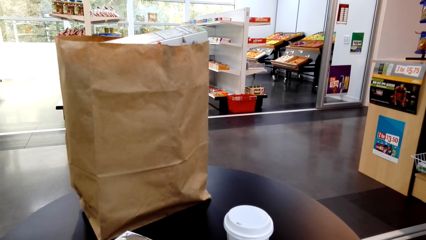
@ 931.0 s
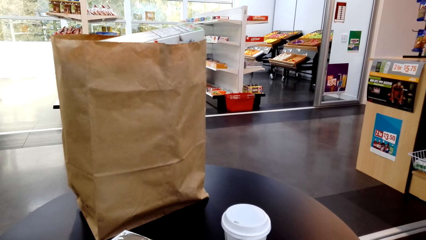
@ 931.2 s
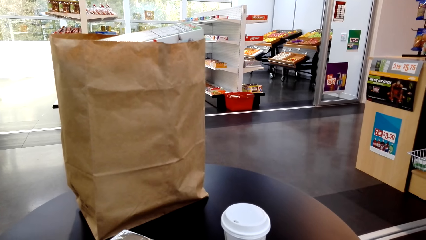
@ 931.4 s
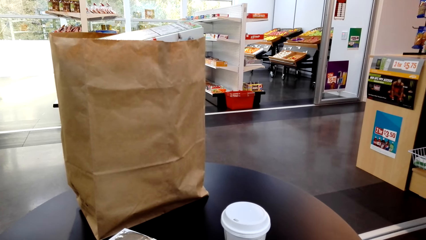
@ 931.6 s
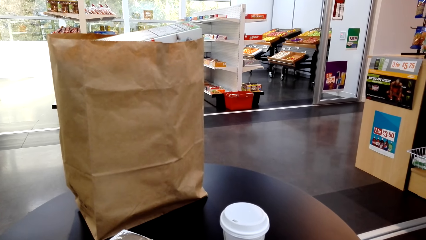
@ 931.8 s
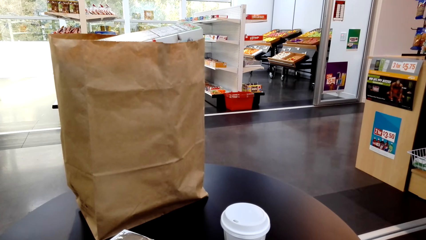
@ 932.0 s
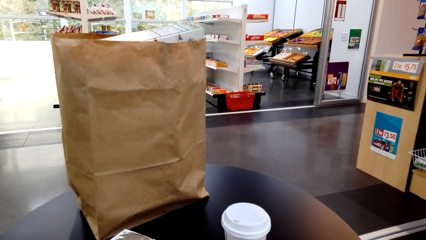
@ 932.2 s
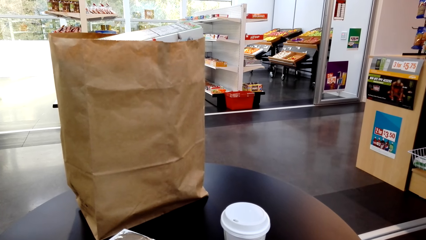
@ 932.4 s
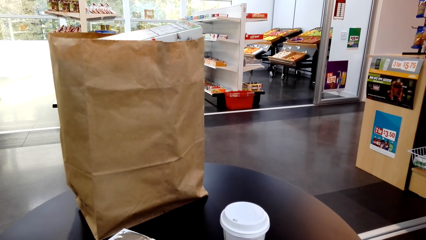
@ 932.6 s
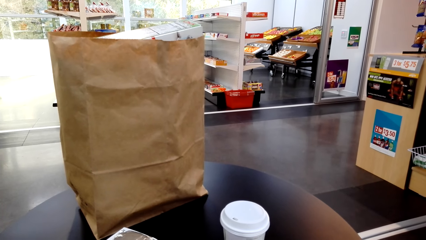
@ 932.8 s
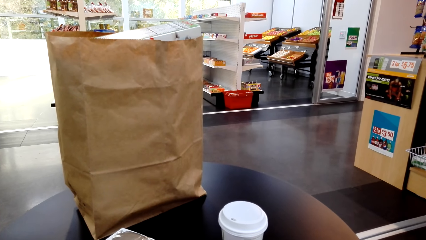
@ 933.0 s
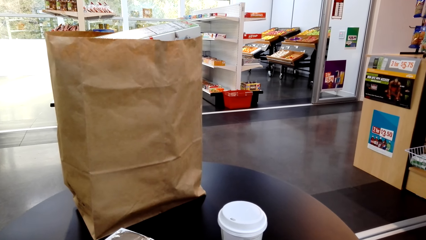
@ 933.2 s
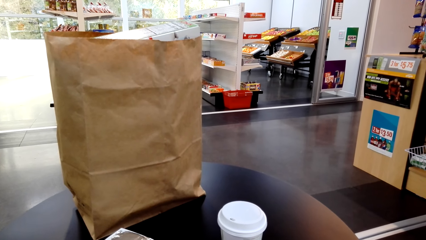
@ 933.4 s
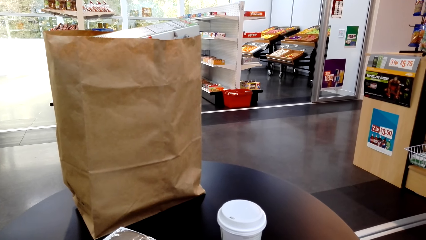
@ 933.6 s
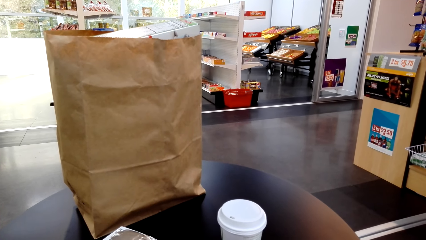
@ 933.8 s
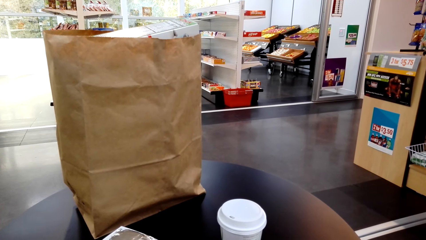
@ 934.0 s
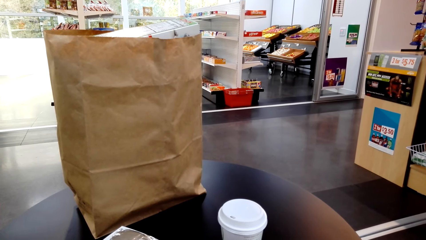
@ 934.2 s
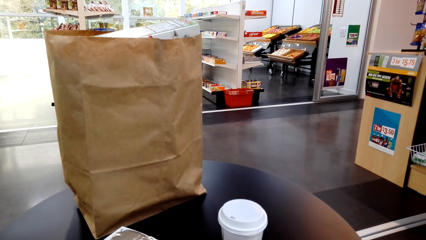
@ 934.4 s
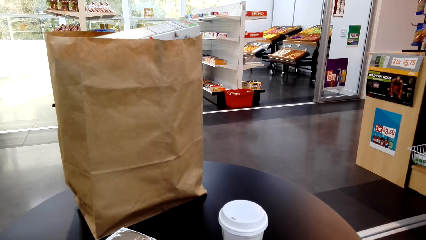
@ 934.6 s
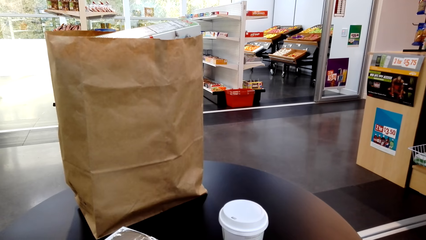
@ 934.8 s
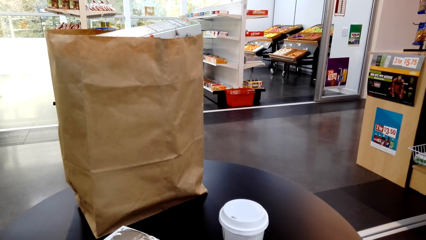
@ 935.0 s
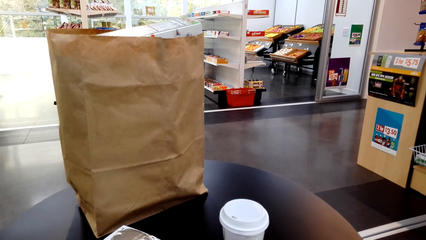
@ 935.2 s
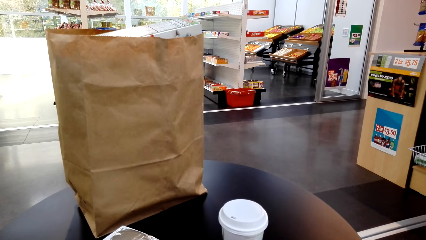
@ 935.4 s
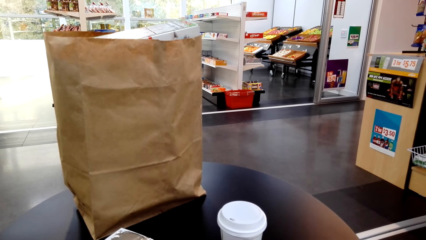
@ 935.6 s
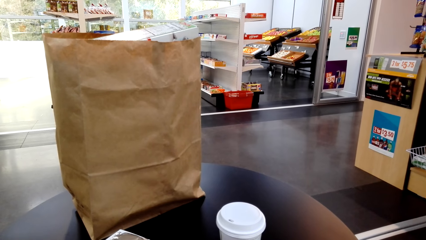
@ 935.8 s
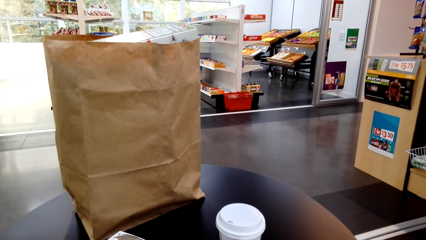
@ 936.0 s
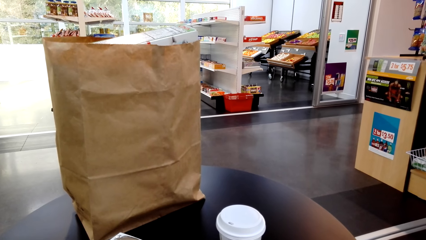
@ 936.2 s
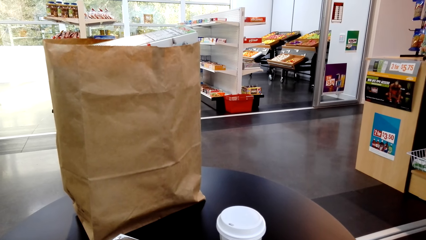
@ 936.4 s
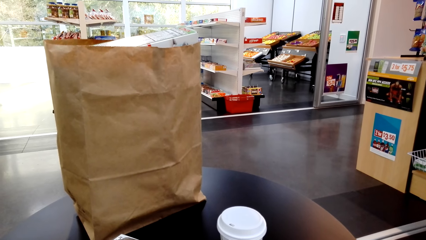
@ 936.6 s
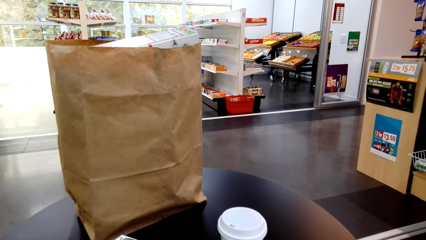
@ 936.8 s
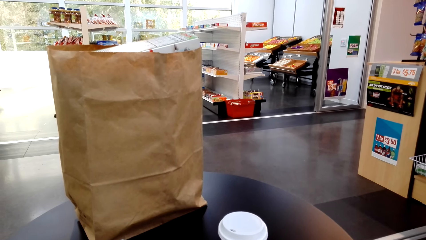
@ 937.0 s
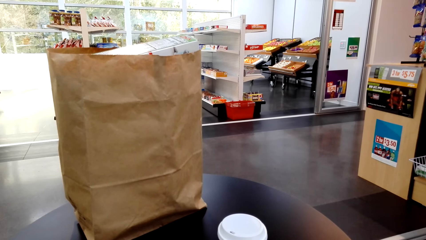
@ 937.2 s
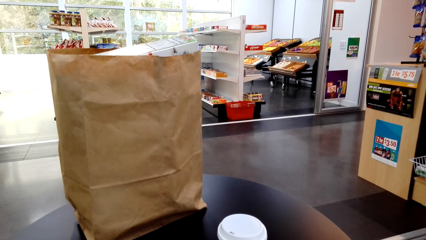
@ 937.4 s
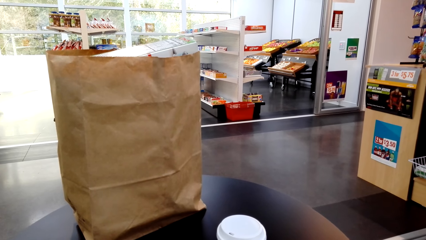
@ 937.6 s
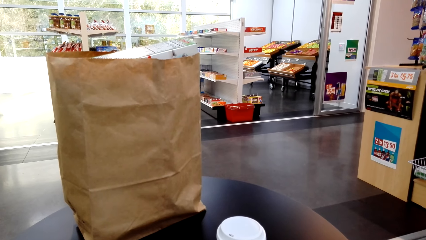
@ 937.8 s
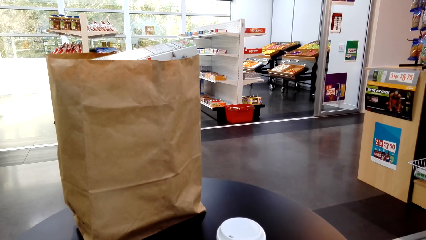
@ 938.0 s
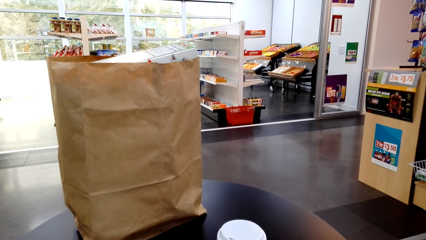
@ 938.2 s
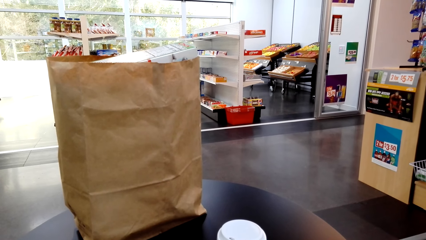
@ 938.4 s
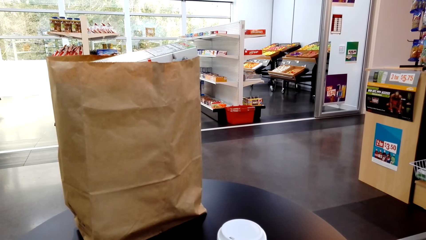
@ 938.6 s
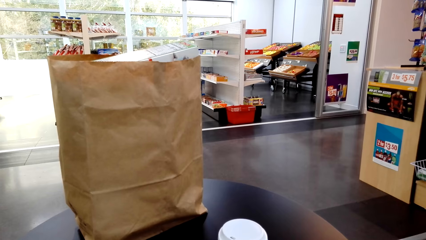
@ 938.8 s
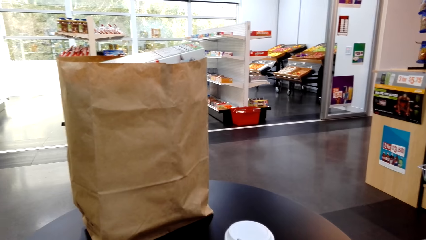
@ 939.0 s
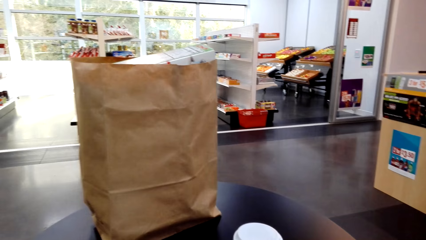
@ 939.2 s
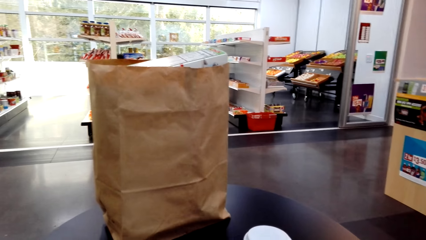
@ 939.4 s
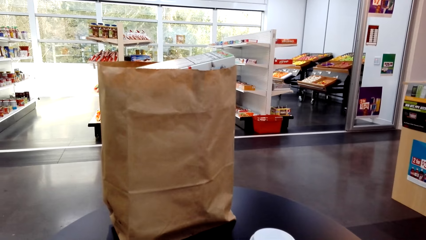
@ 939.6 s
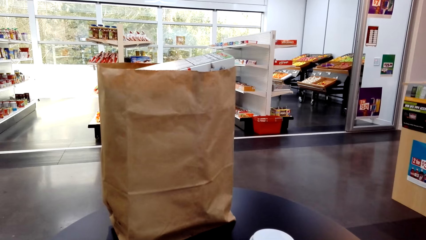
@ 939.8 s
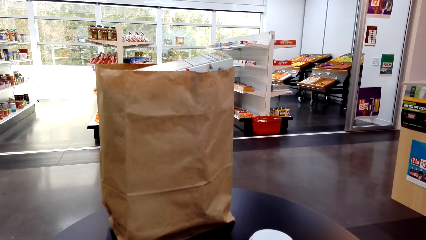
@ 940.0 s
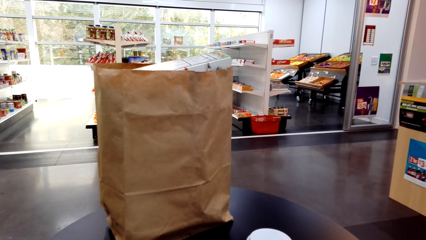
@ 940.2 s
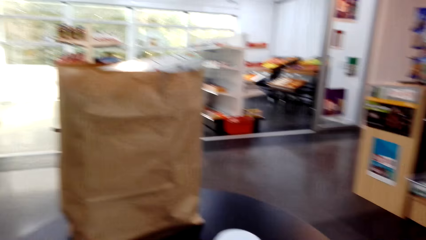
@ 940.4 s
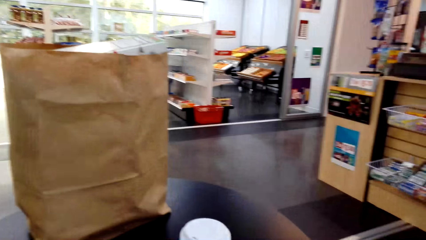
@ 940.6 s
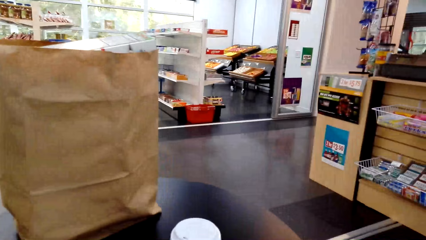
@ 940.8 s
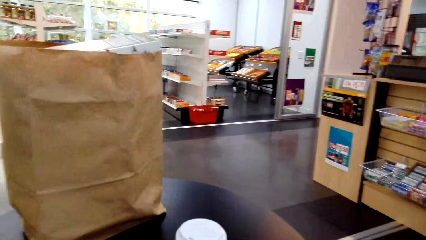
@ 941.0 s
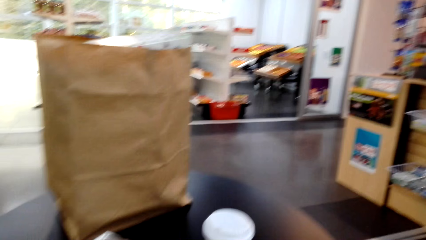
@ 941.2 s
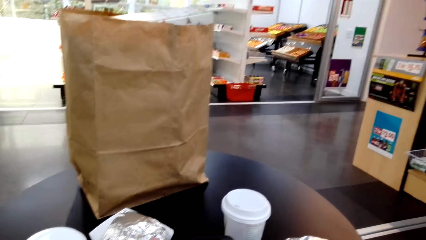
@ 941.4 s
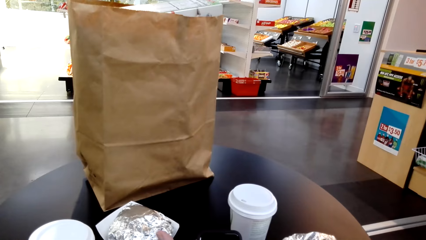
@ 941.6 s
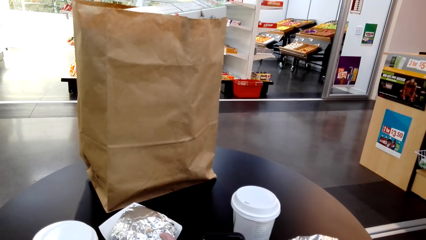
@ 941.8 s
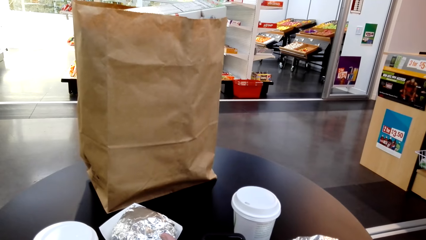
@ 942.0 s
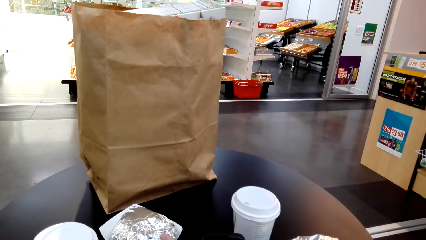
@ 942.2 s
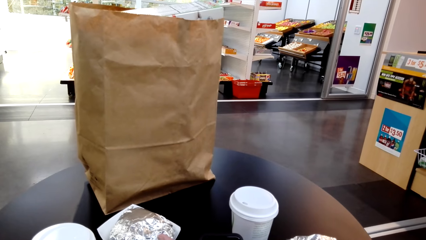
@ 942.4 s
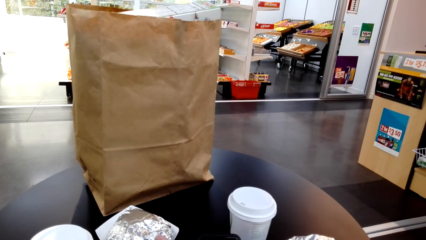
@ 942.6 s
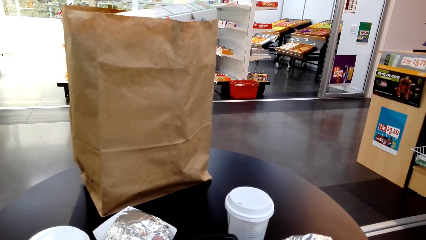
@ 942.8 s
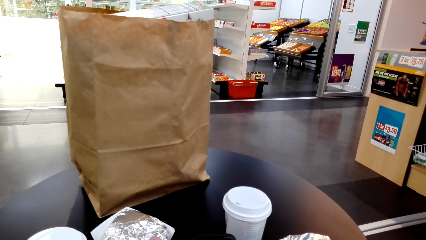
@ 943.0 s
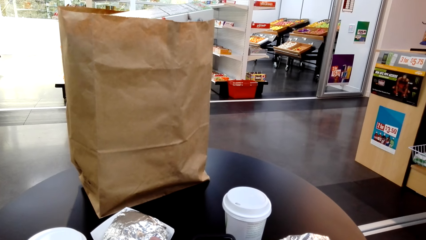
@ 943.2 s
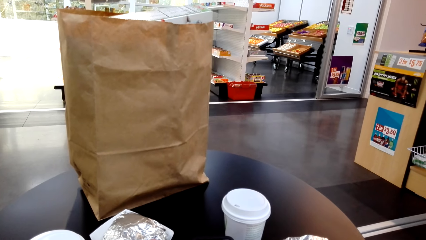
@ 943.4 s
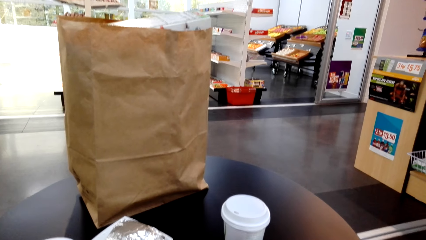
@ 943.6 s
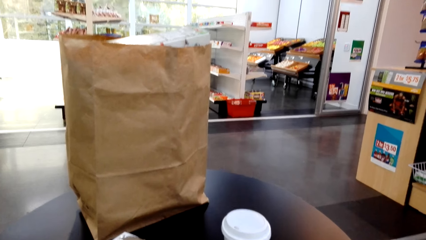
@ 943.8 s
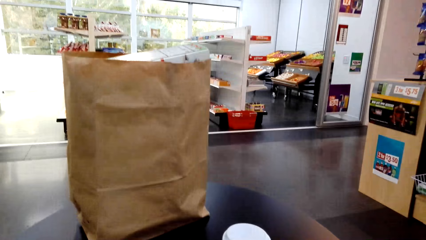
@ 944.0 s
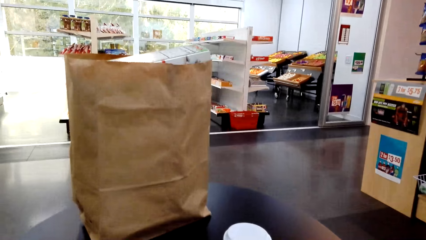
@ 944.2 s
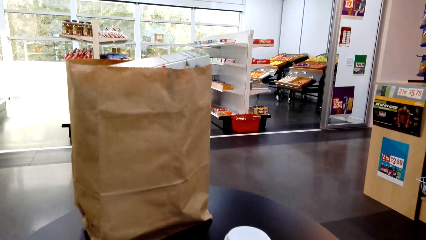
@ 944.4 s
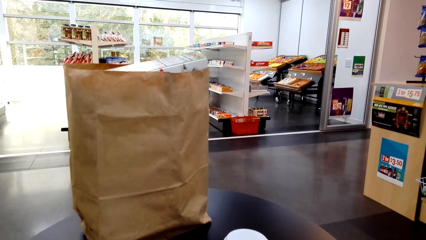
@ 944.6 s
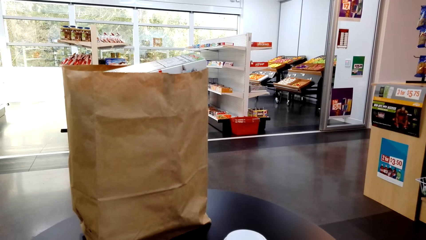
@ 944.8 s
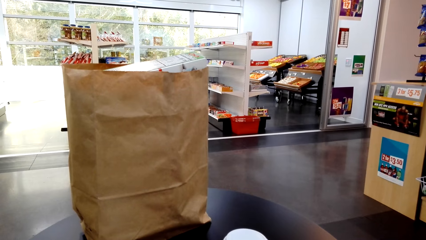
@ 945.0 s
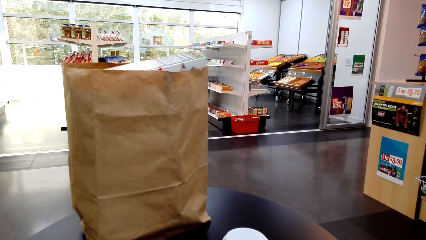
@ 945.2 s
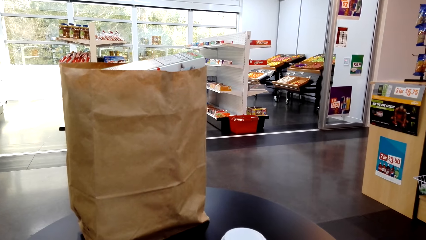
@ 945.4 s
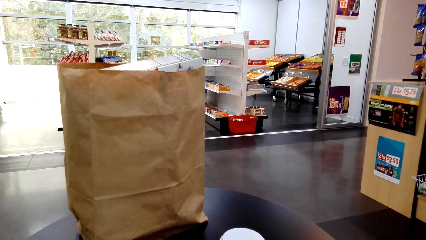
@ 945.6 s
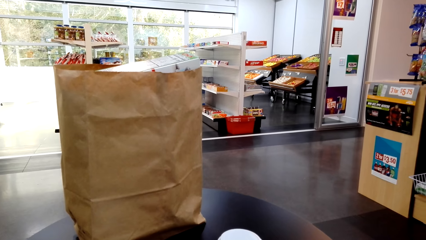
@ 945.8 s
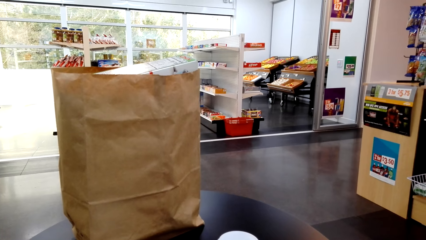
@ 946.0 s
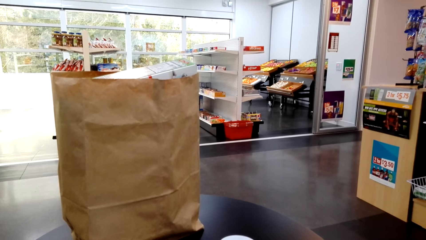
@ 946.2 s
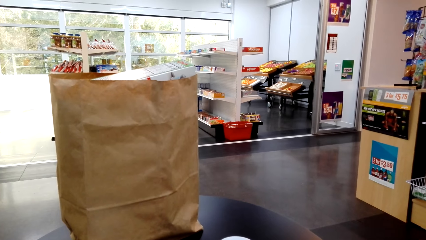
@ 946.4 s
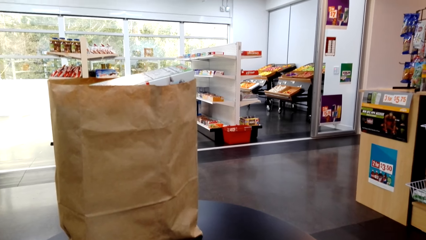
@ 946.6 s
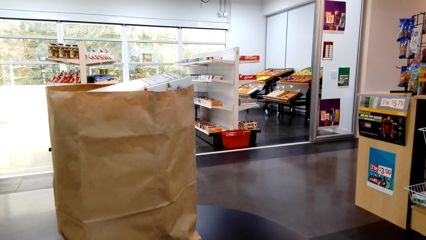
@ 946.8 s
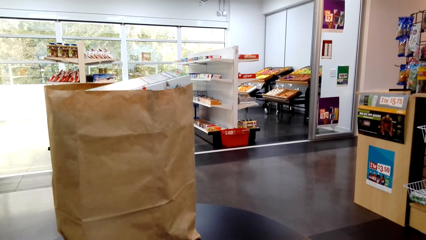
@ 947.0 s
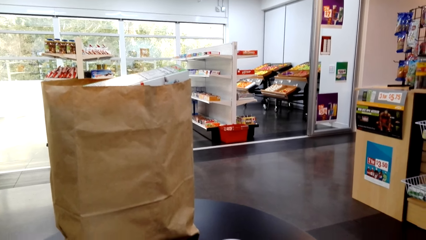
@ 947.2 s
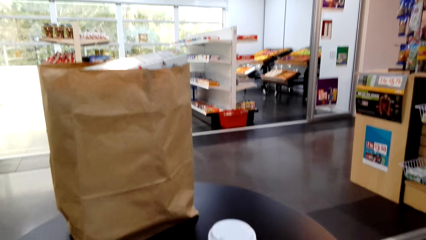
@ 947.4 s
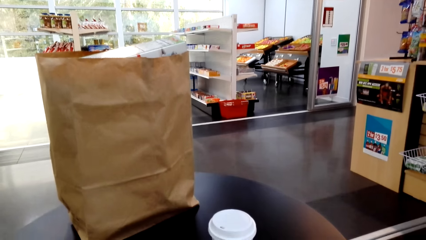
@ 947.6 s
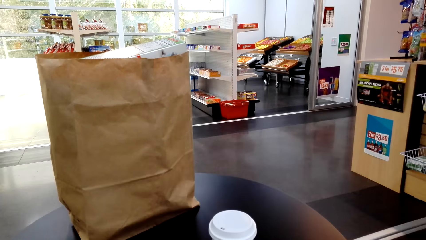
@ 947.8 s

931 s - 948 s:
The camera wearer looks at the paper bag.
